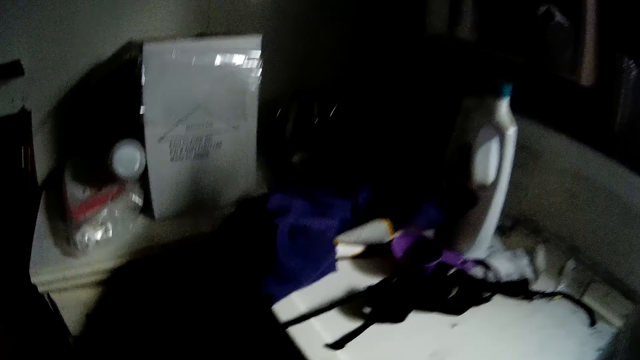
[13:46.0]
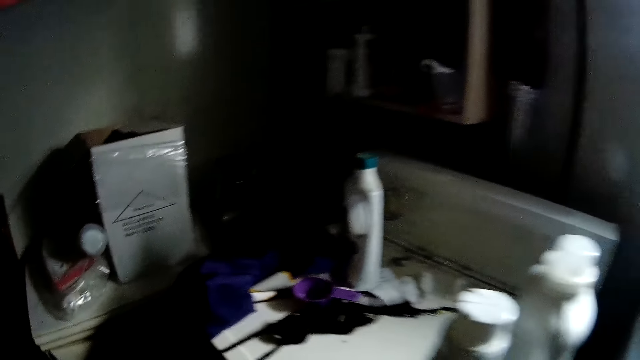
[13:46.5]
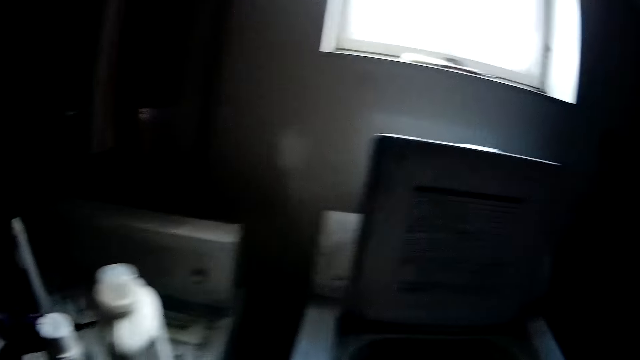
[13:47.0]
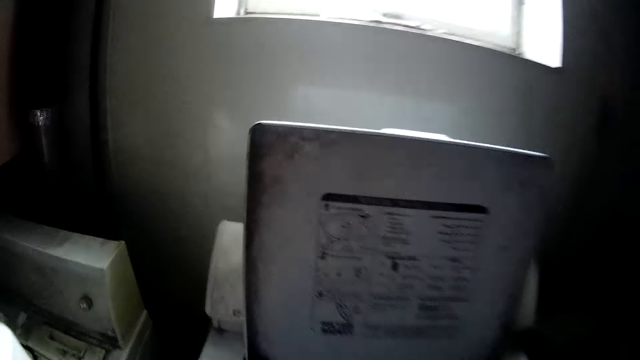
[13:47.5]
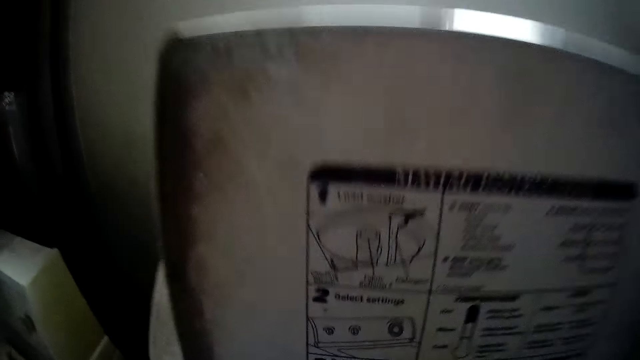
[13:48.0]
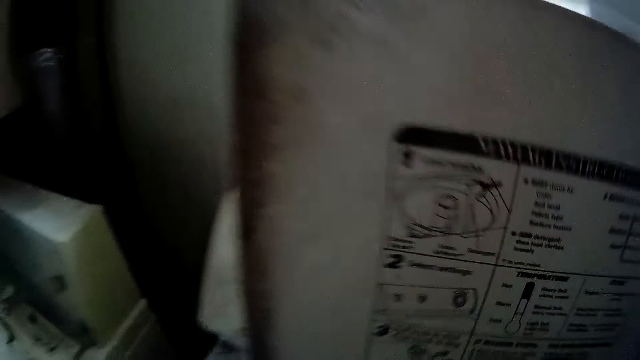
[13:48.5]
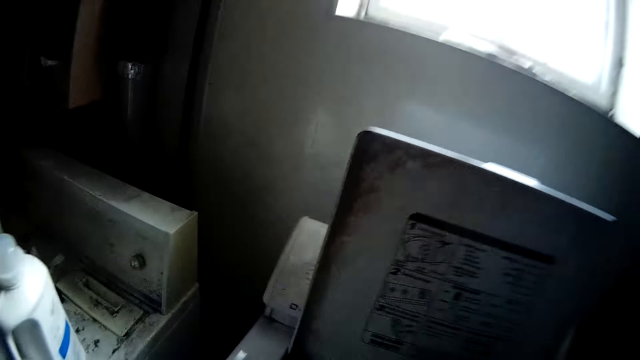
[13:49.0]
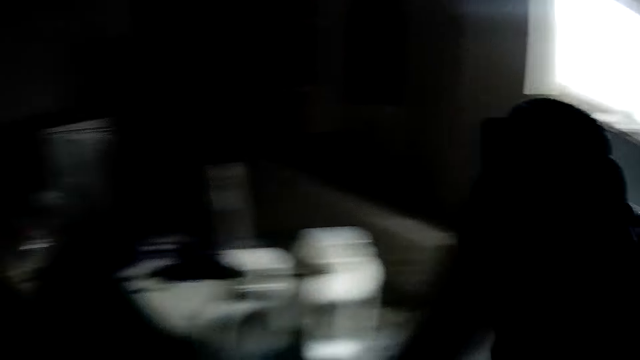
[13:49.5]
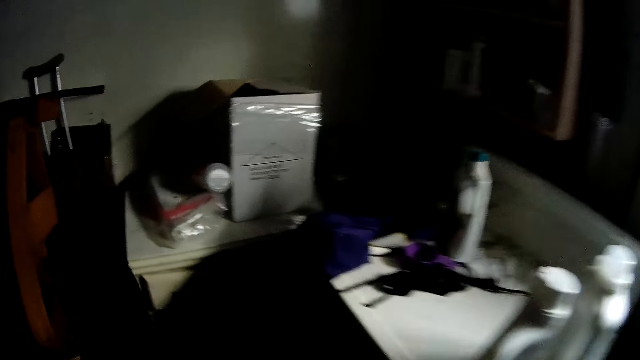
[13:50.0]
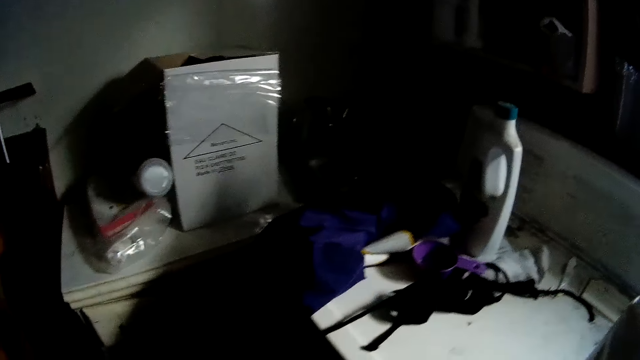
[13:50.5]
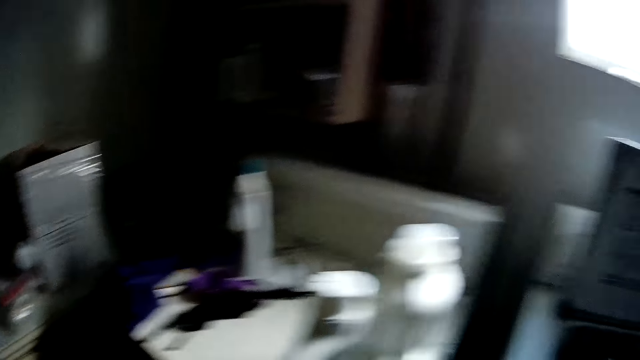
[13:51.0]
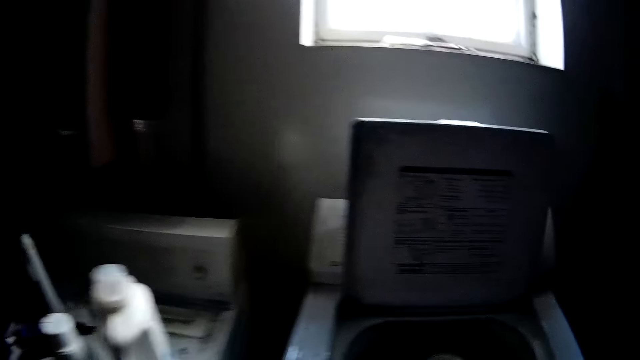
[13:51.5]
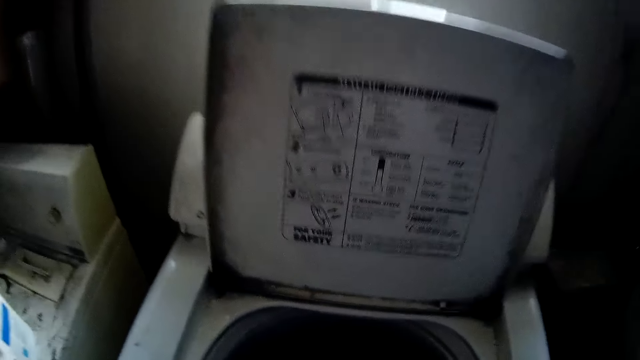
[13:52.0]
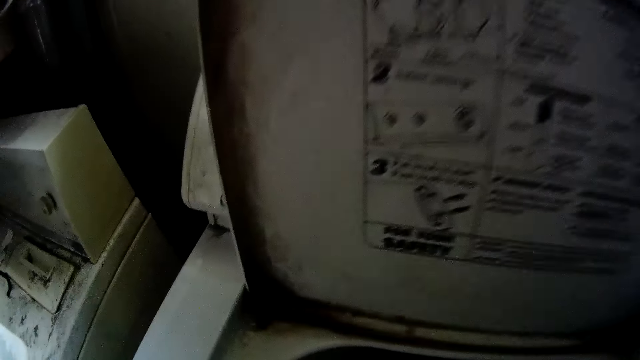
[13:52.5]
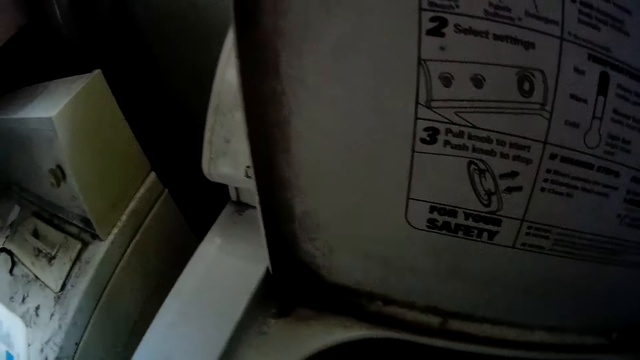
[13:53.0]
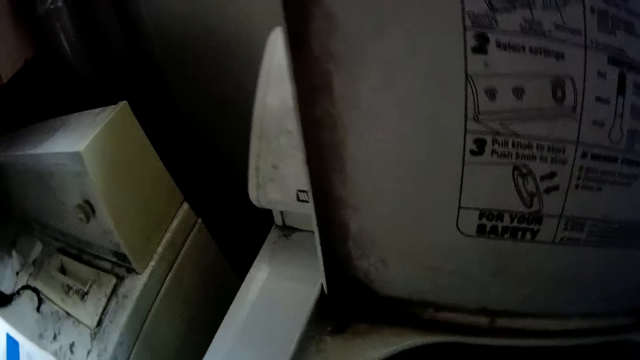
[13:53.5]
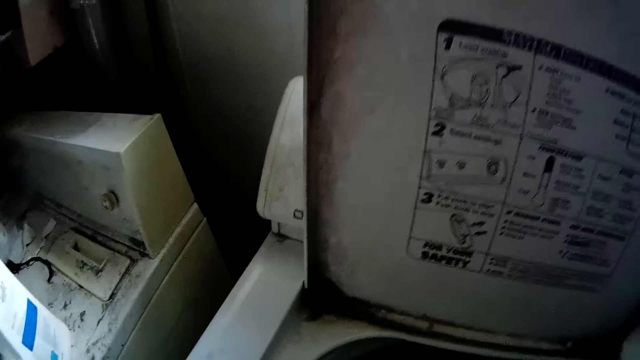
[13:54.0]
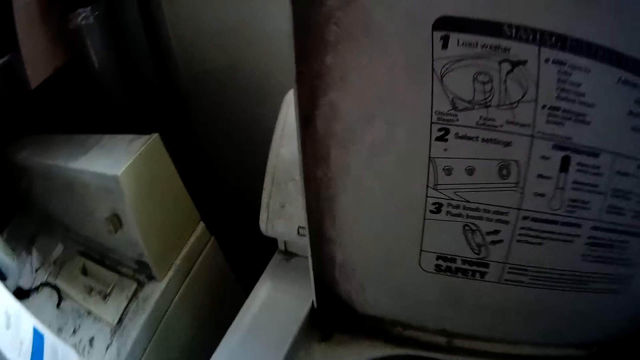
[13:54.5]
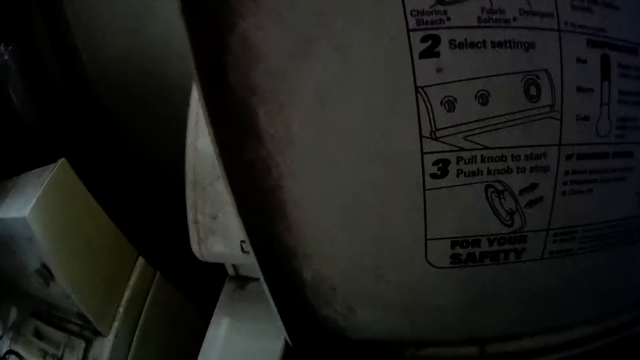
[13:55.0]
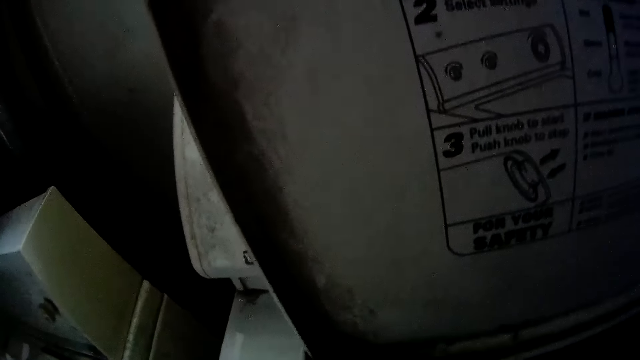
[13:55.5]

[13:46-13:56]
The camera wearer looks around. She bends towards the machine. She removes a cloth from the washing with her right hand. She drops the cloth on the floor with her right hand.

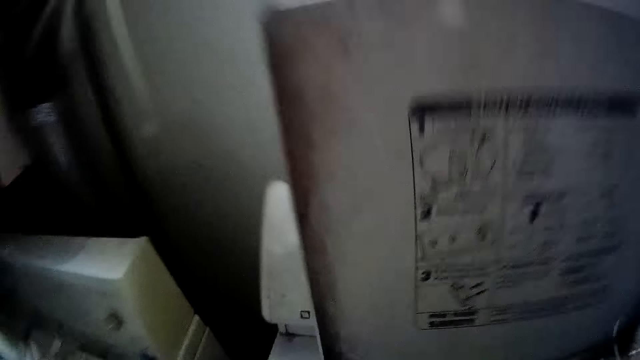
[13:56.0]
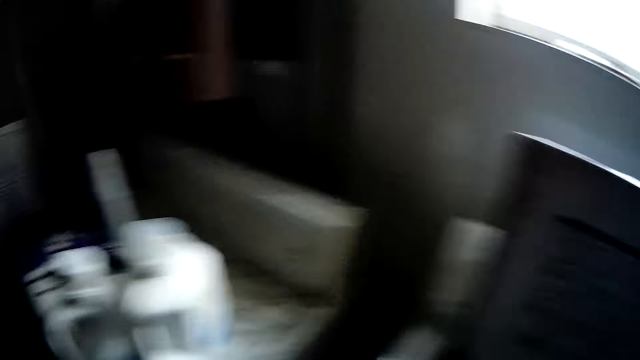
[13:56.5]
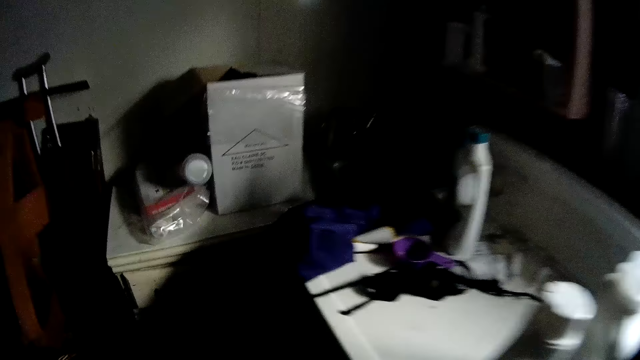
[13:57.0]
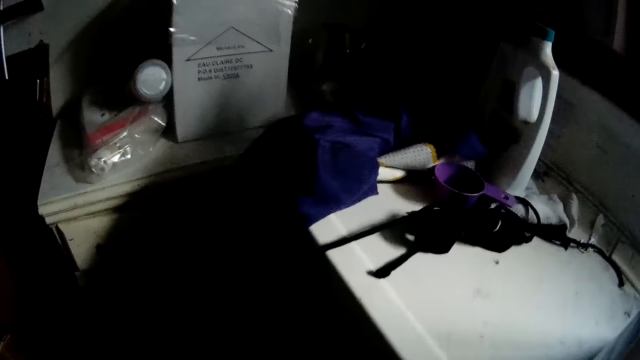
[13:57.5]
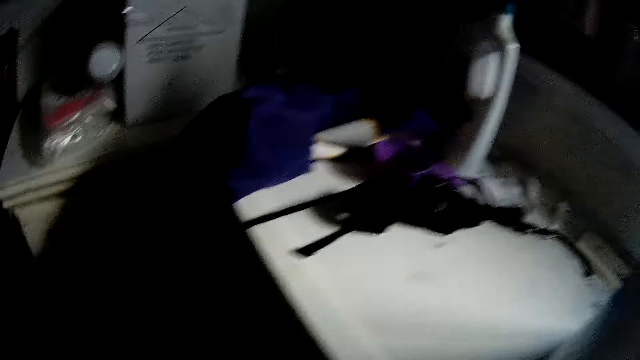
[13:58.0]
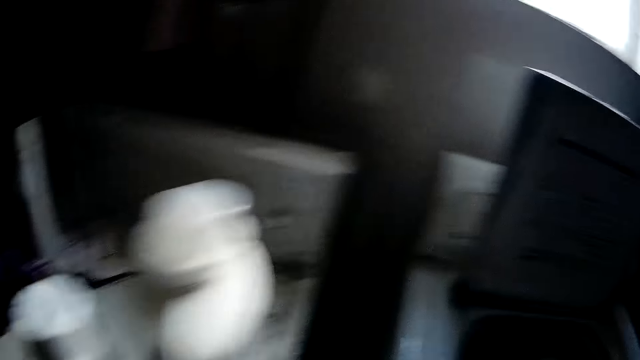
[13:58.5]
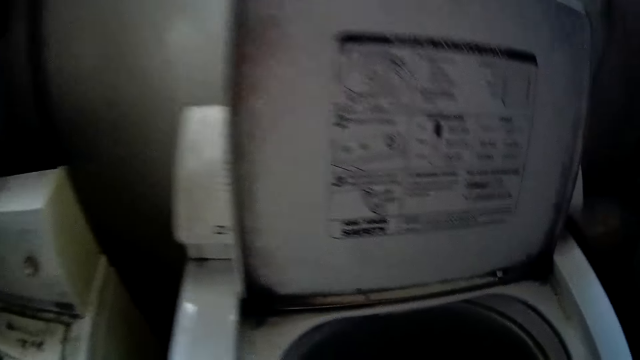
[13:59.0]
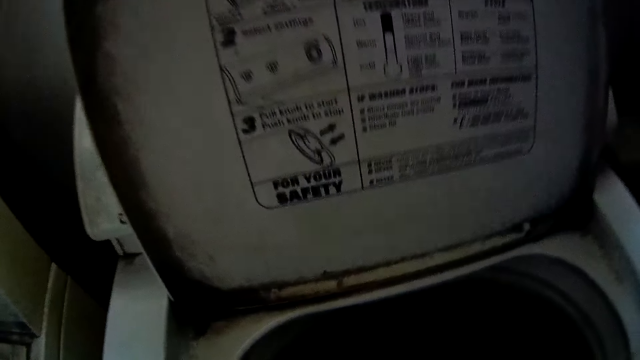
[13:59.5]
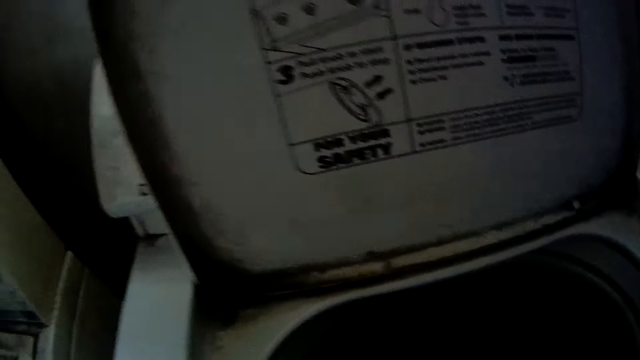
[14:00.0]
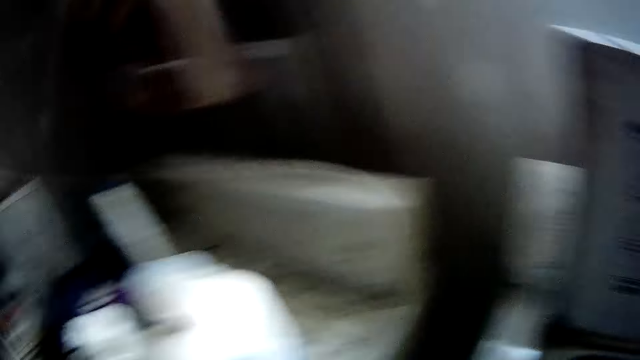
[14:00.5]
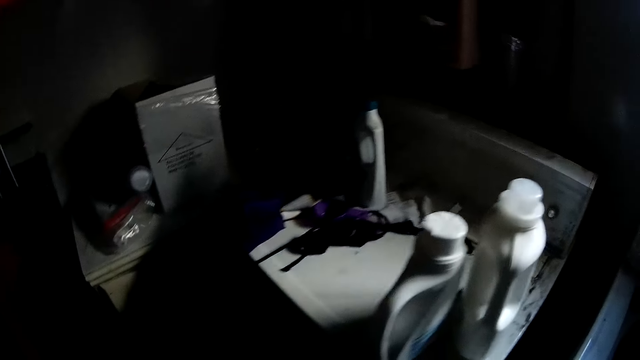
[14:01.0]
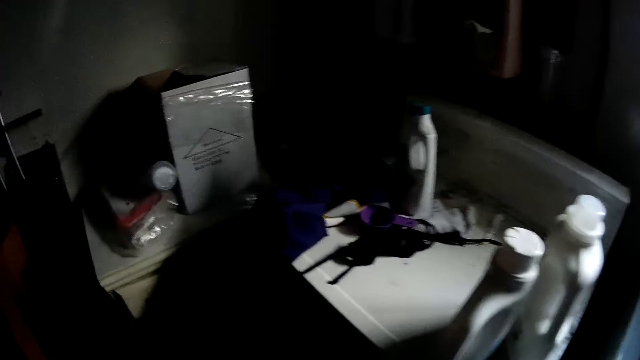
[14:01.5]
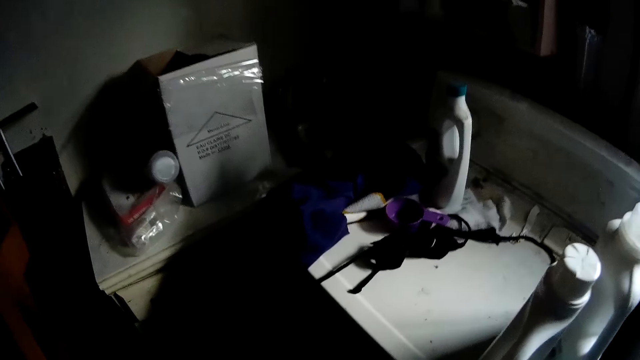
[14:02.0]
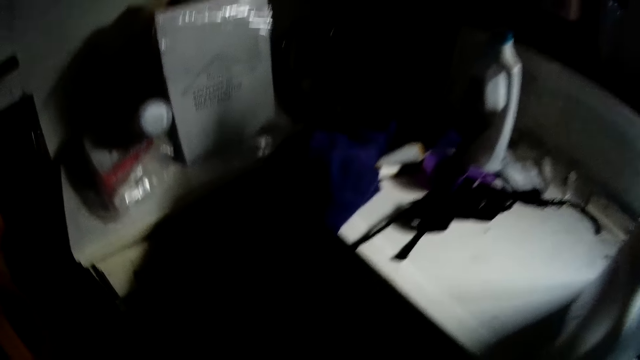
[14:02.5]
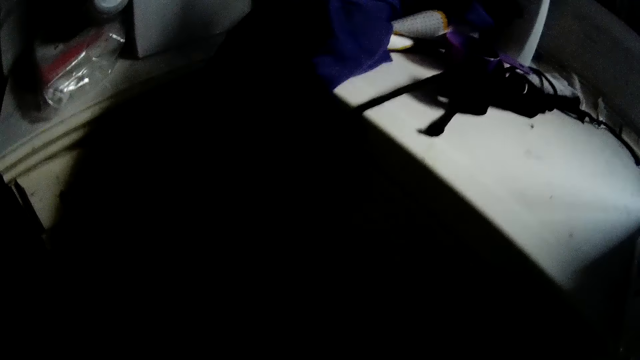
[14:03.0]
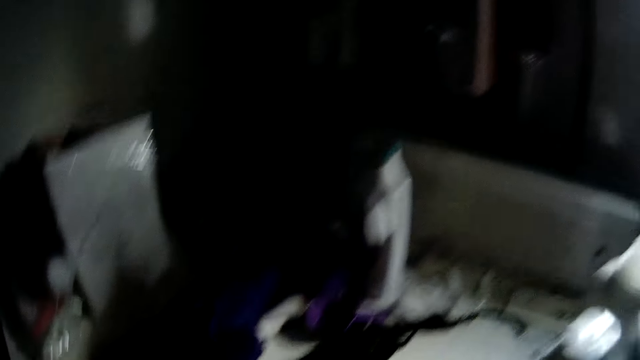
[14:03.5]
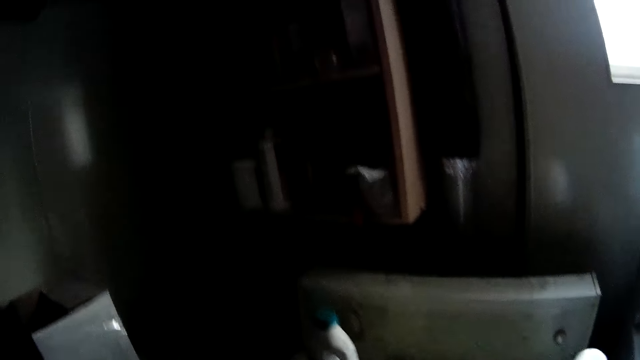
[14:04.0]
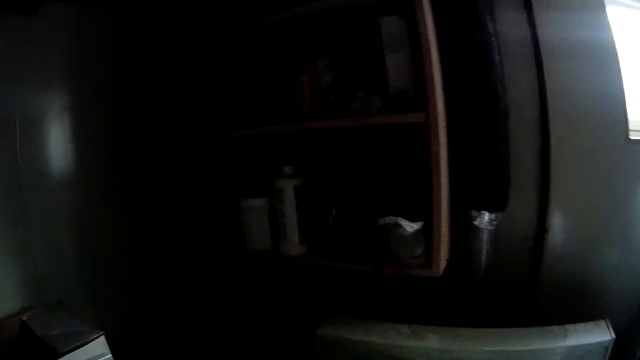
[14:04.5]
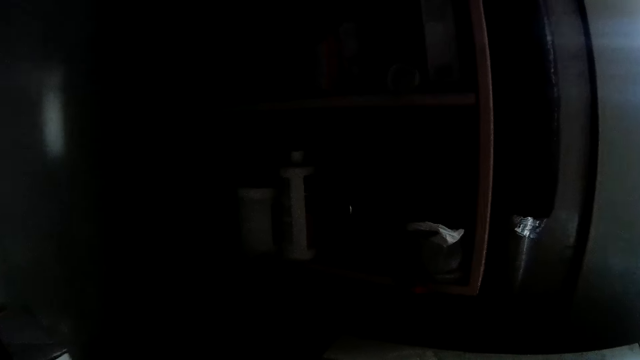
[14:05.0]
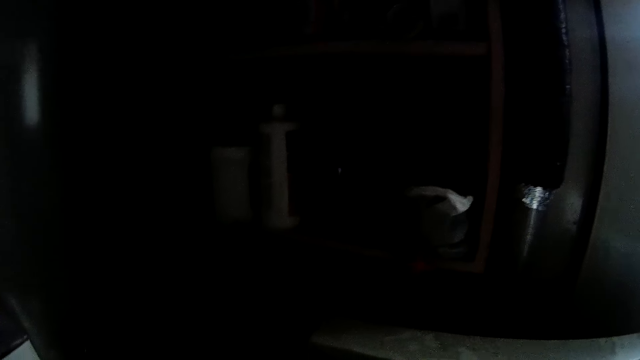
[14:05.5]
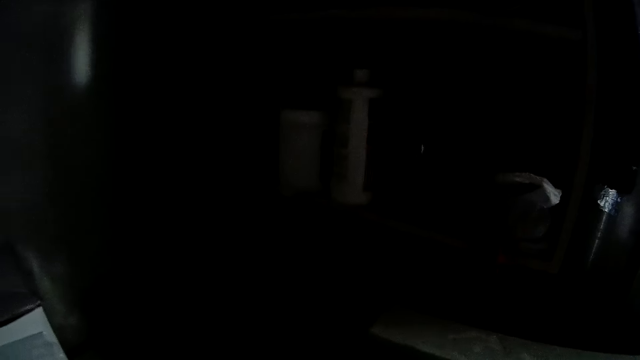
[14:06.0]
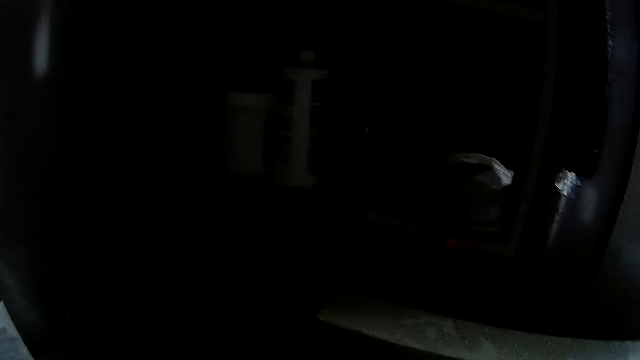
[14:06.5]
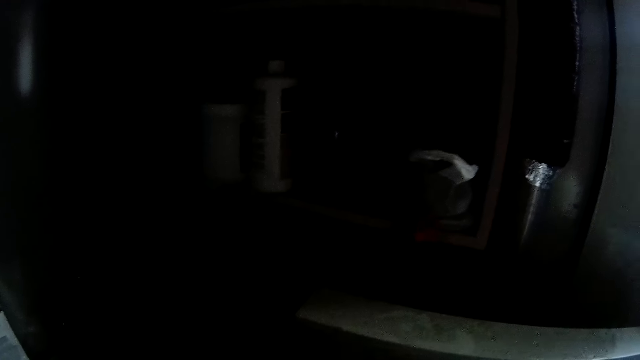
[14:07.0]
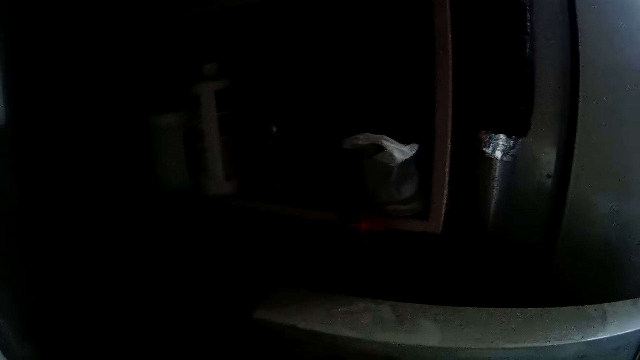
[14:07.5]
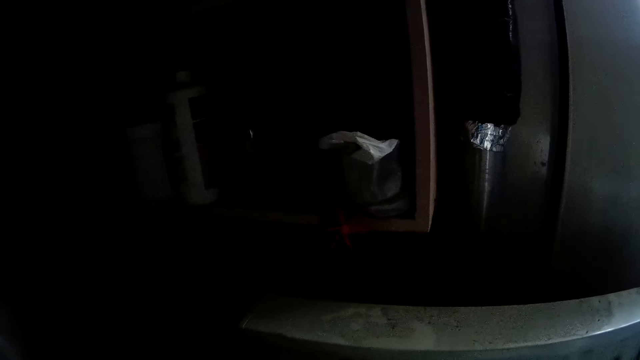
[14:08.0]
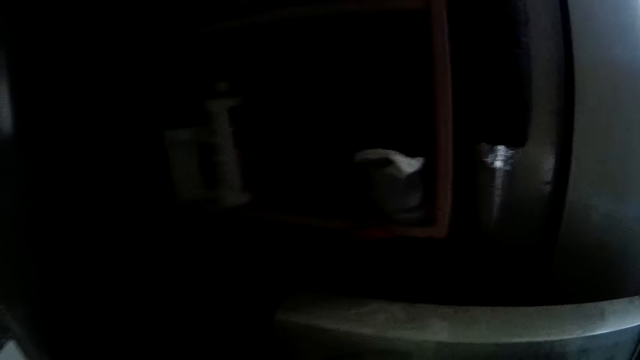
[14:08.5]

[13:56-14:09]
The camera wearer looks around. They bend towards the machine. They look around.
